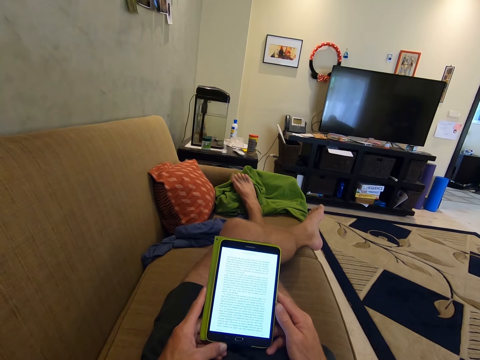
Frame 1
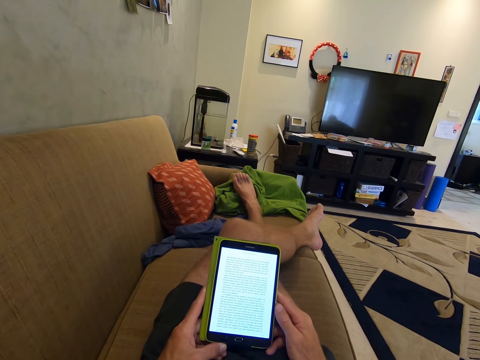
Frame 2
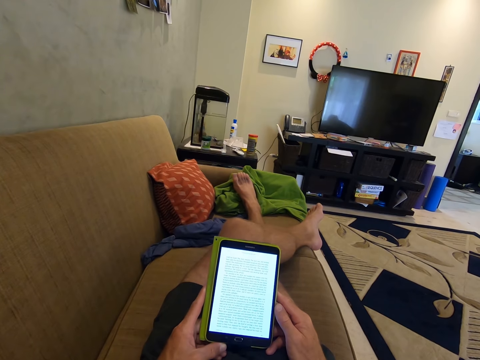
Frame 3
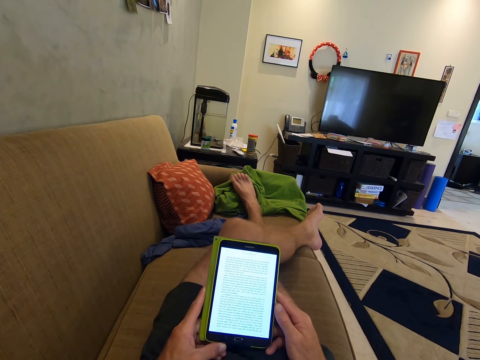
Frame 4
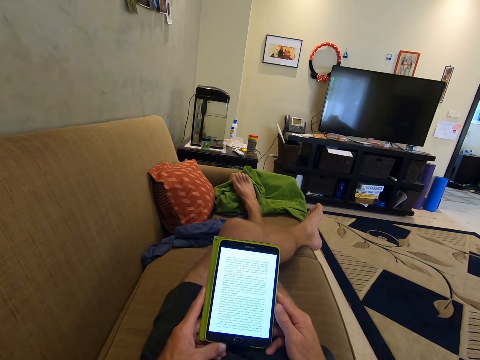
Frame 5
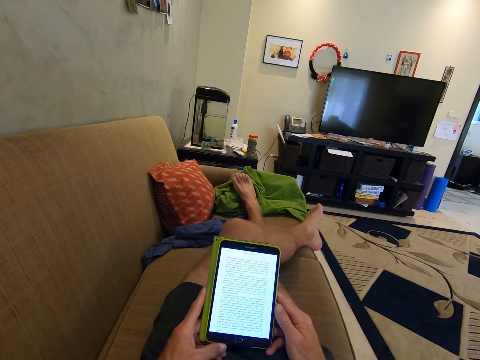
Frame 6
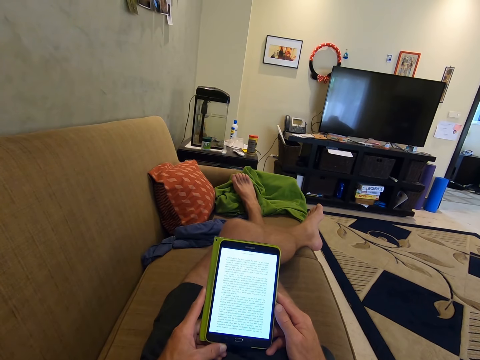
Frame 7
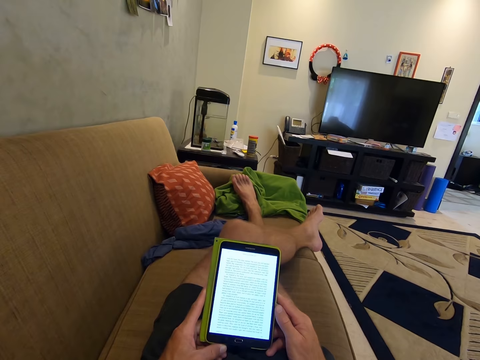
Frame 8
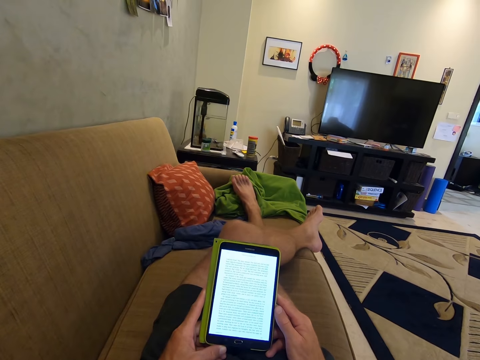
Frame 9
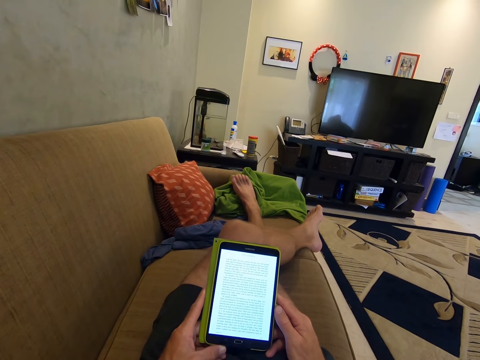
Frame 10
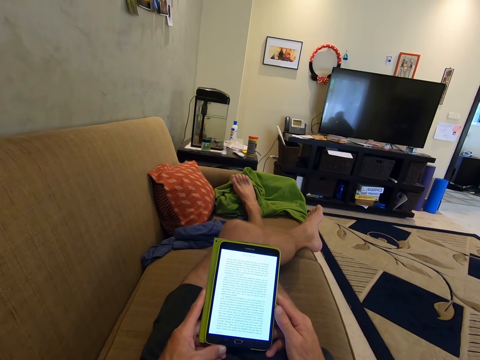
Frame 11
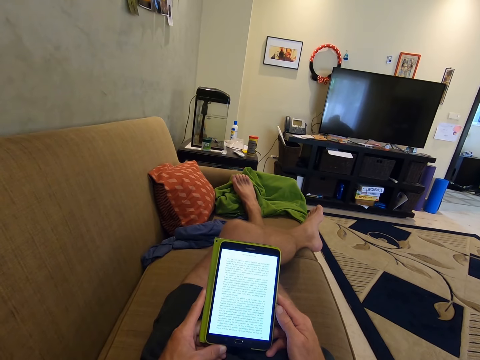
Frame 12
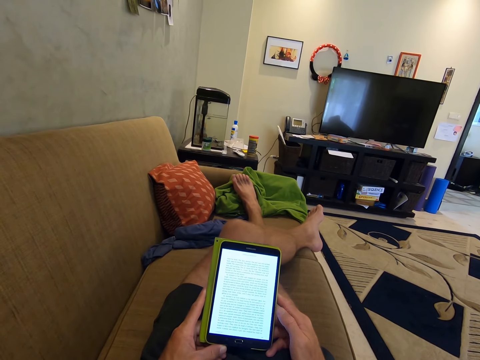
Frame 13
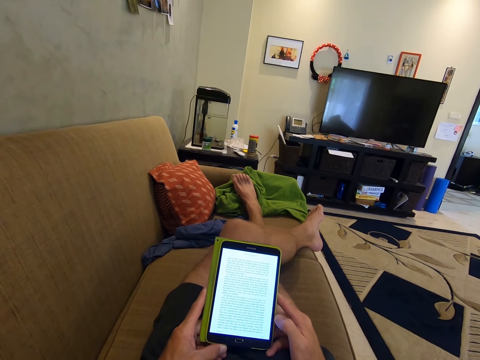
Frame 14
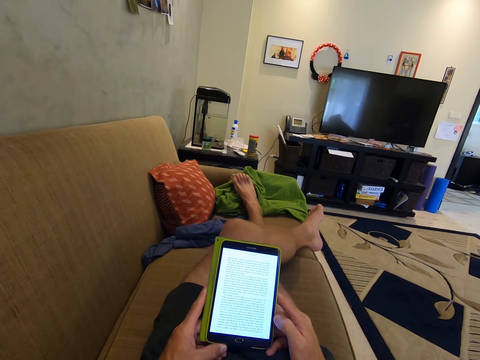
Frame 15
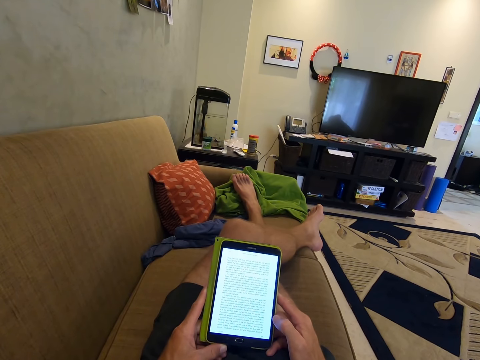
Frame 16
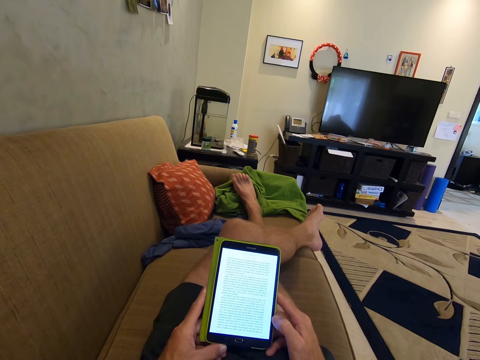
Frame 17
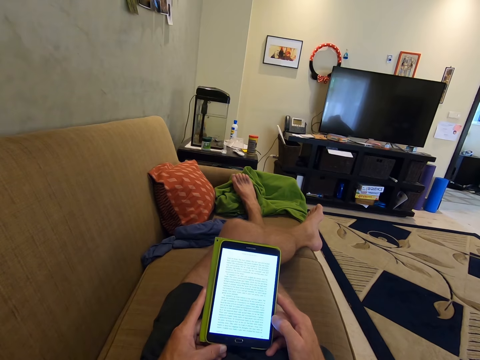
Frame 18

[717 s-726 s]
The camera wearer moves a finger.

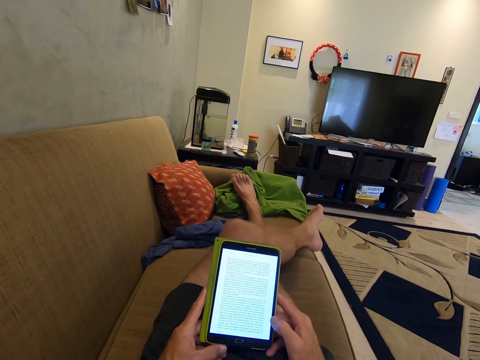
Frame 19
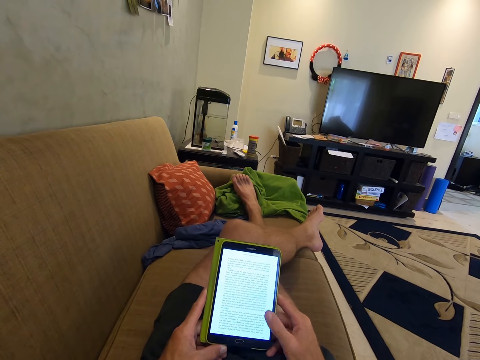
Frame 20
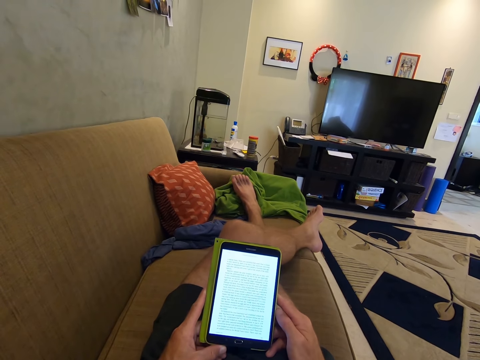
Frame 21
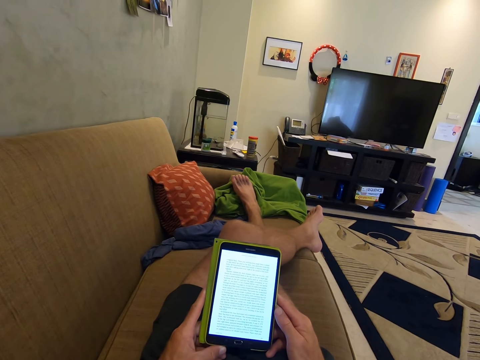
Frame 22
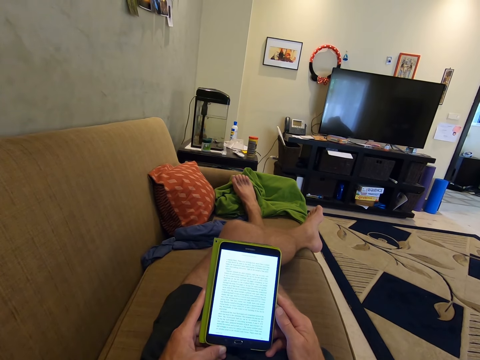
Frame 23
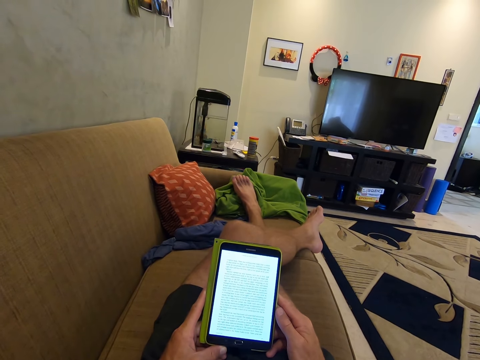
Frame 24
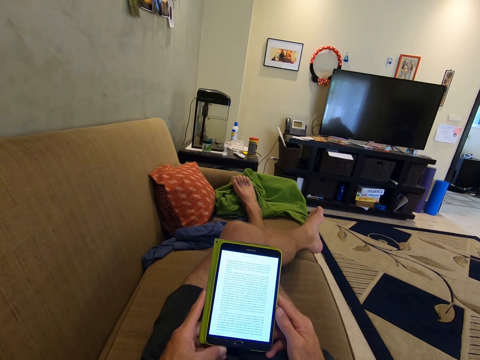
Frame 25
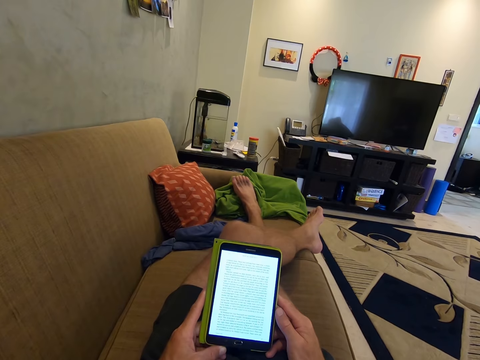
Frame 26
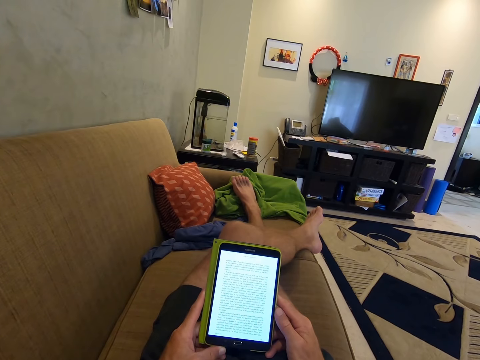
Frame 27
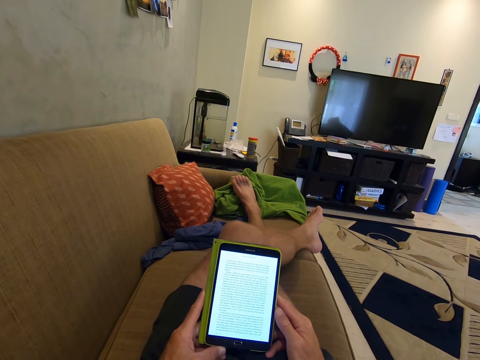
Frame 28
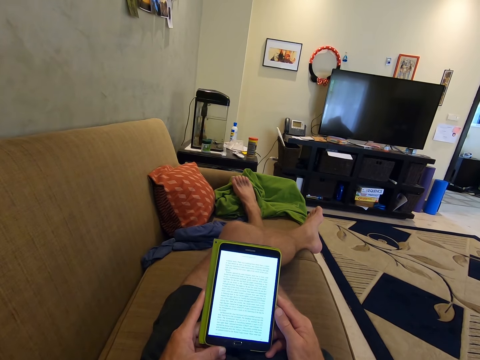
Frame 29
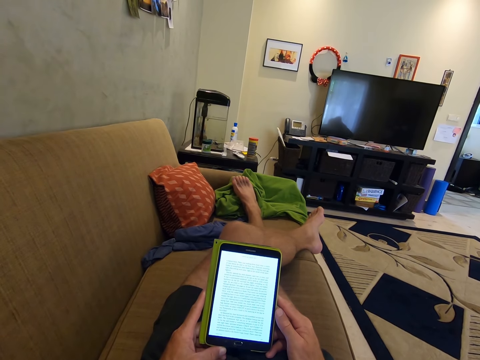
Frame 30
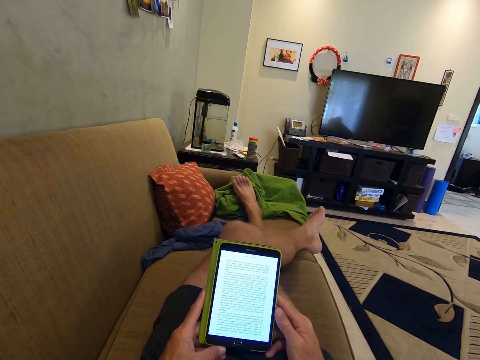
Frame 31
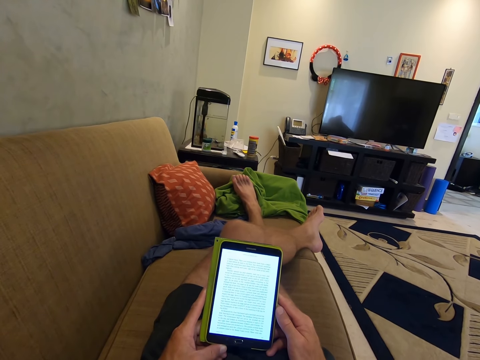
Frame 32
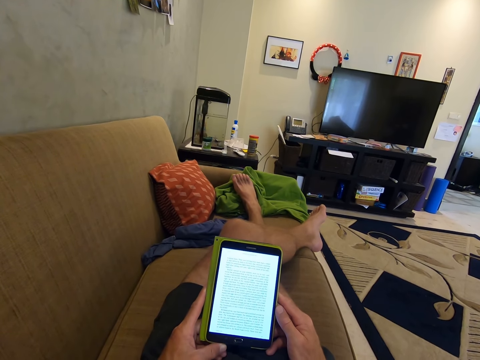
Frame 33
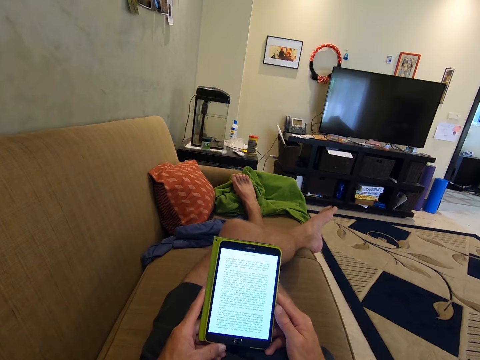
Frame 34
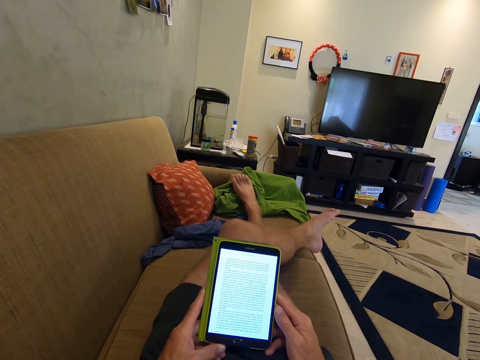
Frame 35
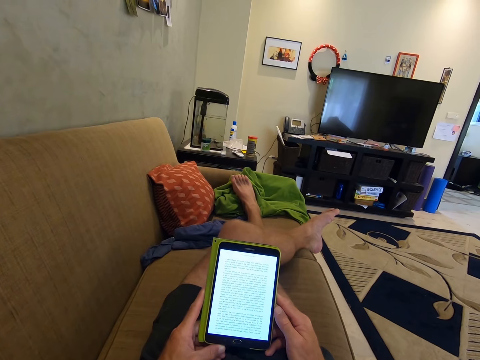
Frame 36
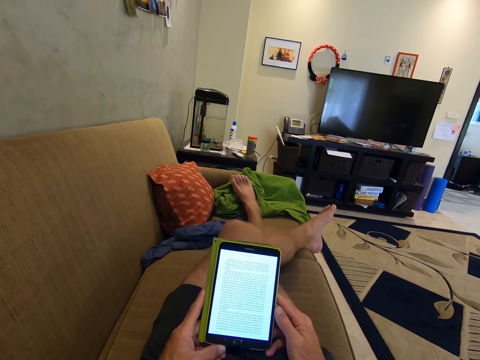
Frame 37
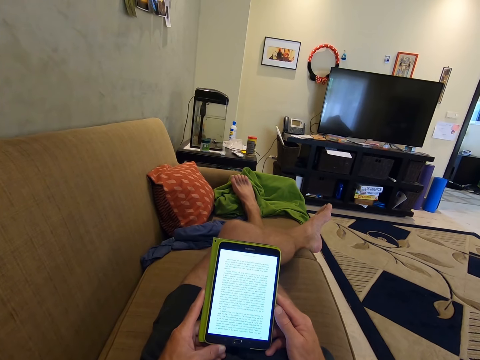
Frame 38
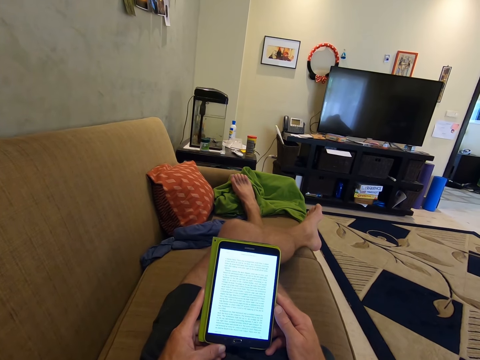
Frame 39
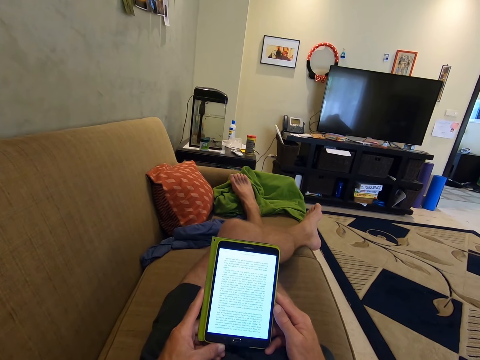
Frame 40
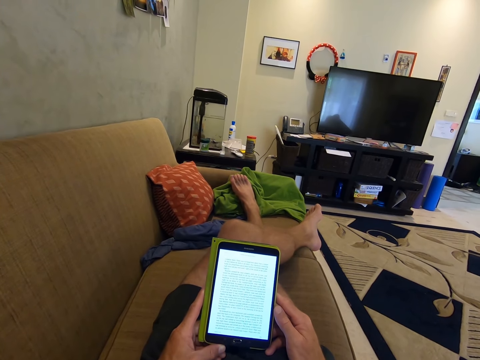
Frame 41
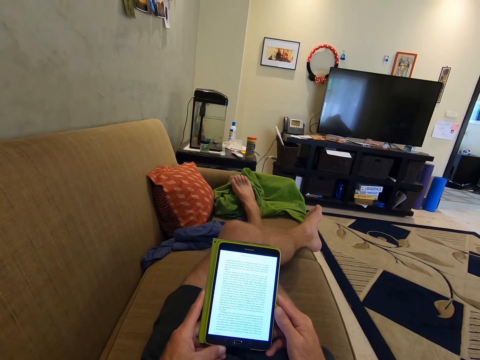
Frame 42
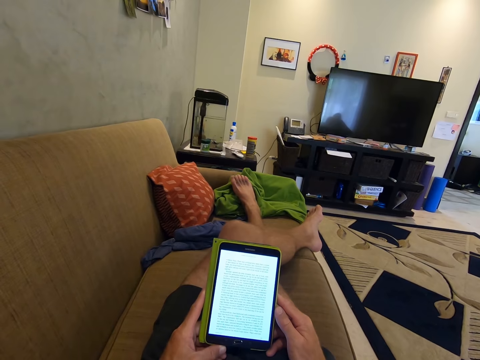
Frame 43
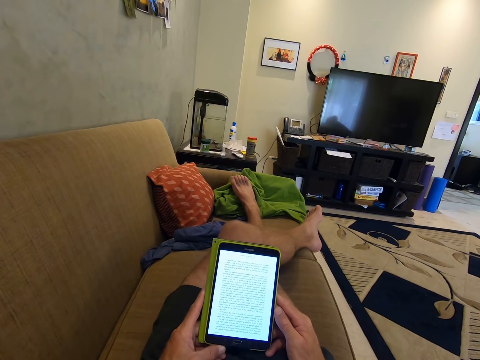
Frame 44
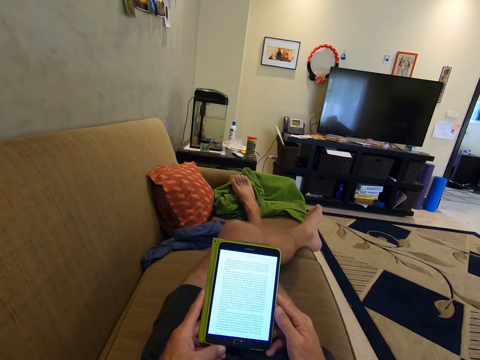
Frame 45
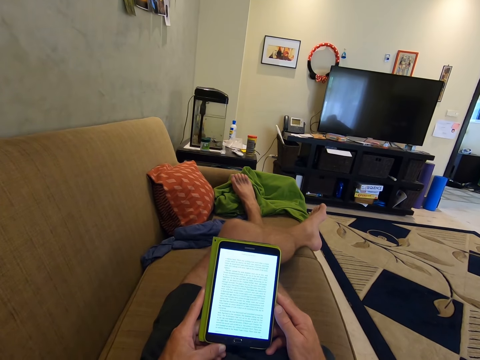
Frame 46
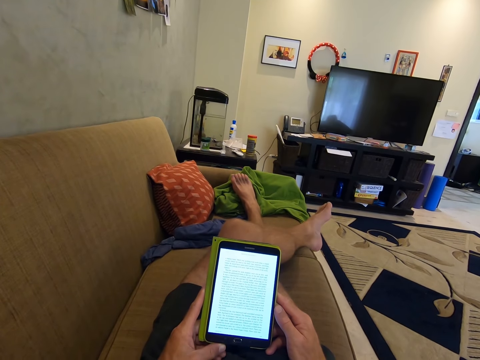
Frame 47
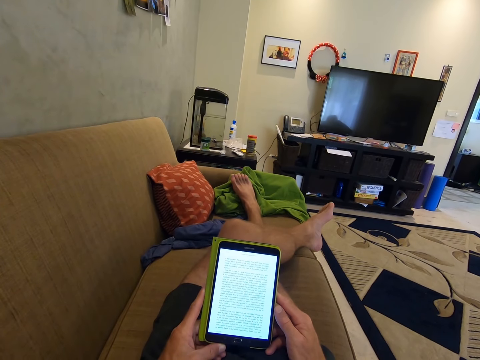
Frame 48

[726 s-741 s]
The camera wearer swipes the screen. They move the right hand. They use the phone with both hands. They read. They move the left hand. They use the phone with both hands.

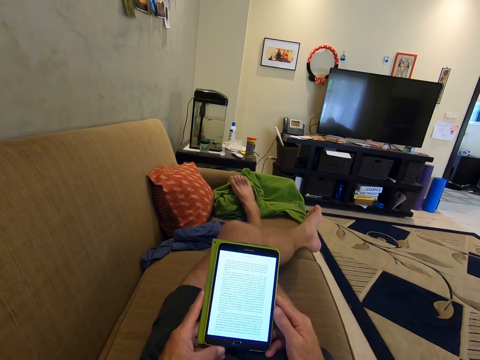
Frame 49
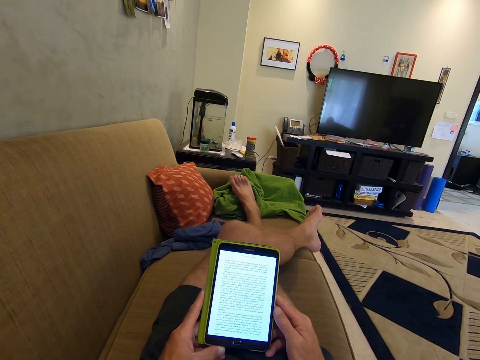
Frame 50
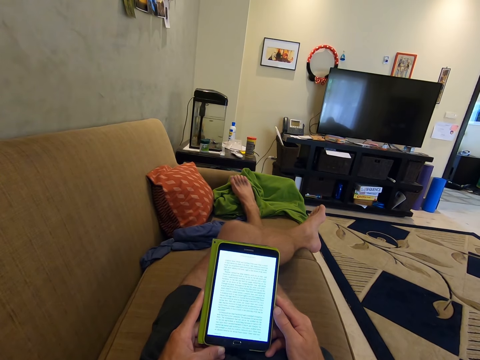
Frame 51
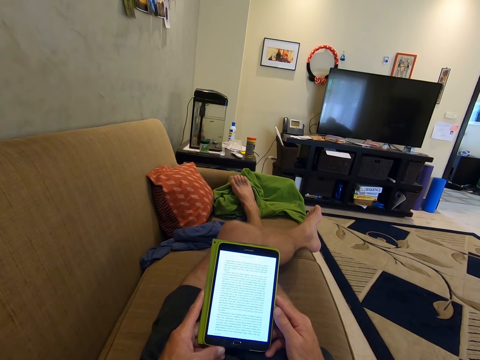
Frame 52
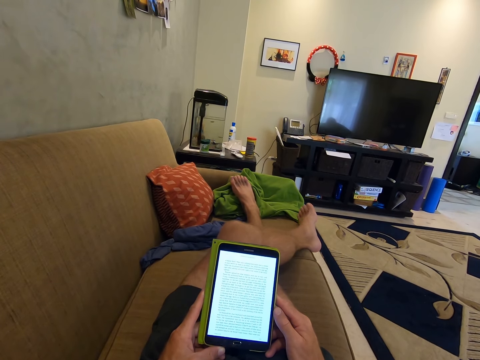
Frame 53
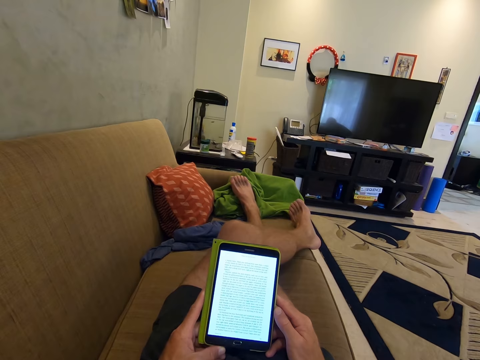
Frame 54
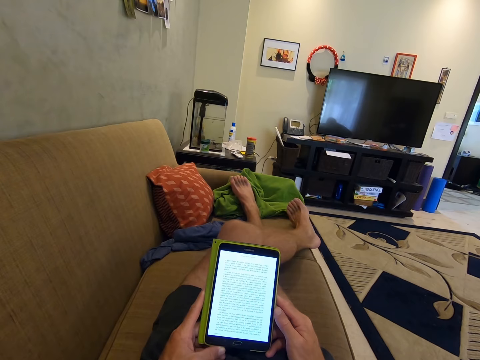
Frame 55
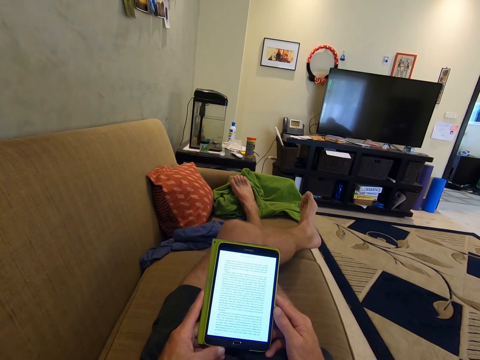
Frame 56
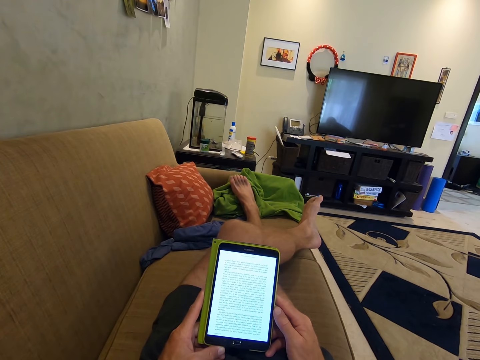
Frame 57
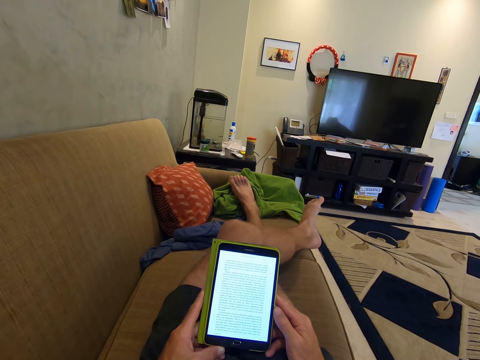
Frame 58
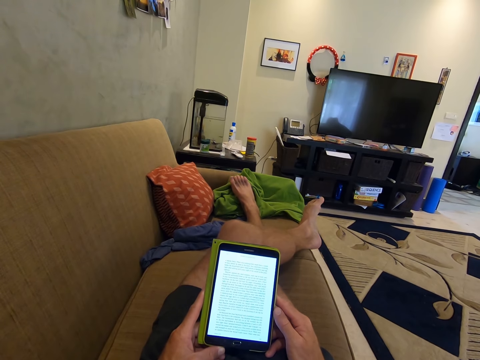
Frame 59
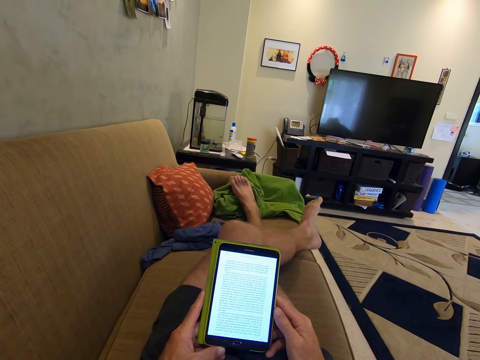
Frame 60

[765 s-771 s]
The camera wearer moves the left leg. They use the phone with both hands.
